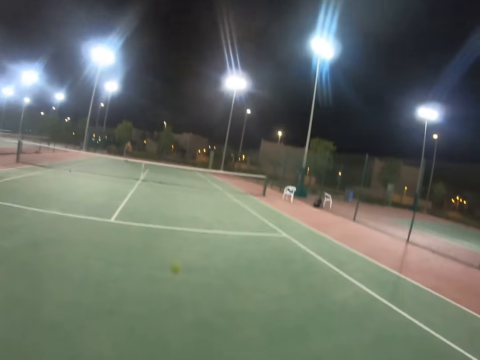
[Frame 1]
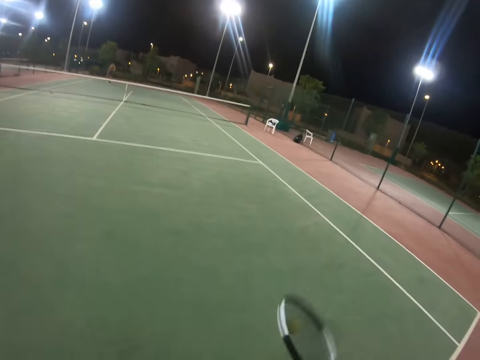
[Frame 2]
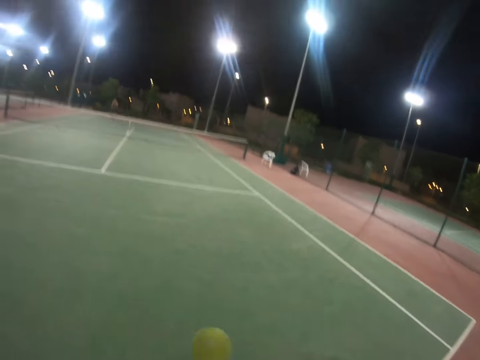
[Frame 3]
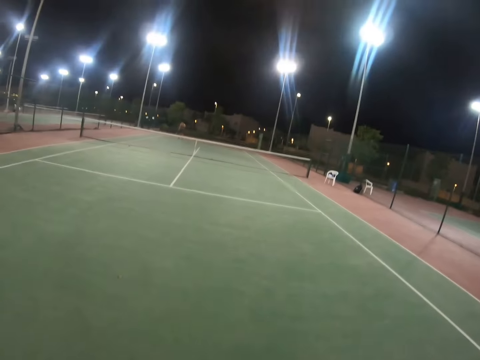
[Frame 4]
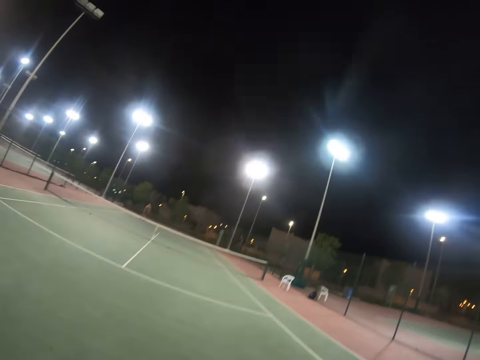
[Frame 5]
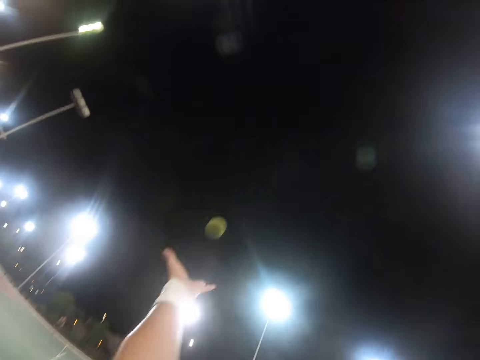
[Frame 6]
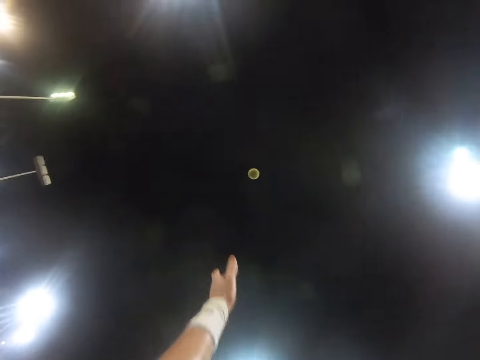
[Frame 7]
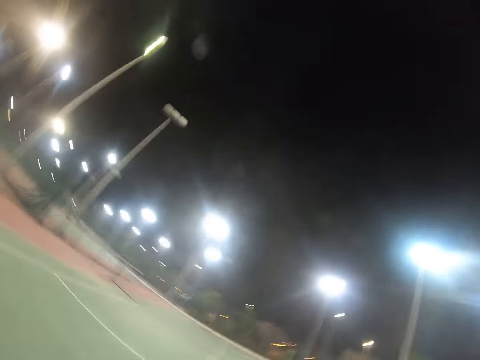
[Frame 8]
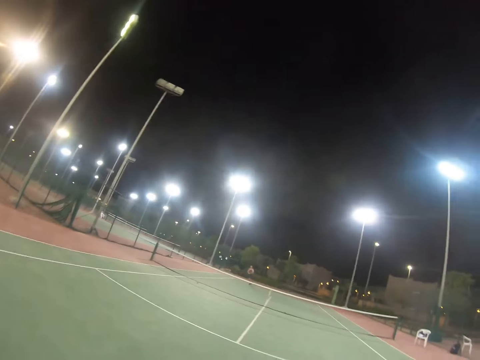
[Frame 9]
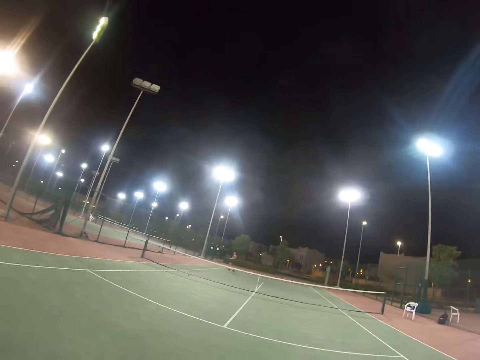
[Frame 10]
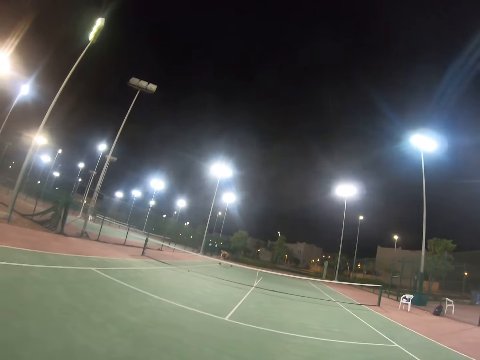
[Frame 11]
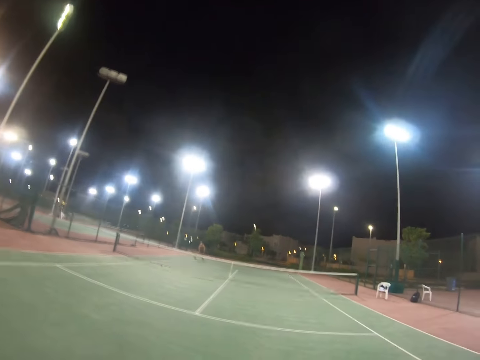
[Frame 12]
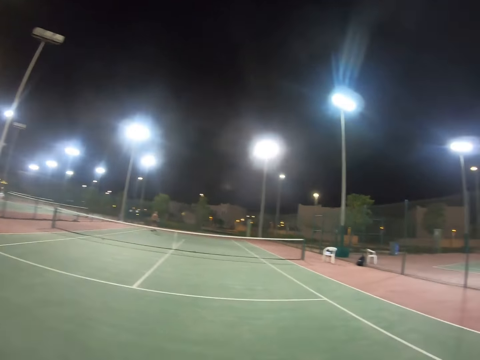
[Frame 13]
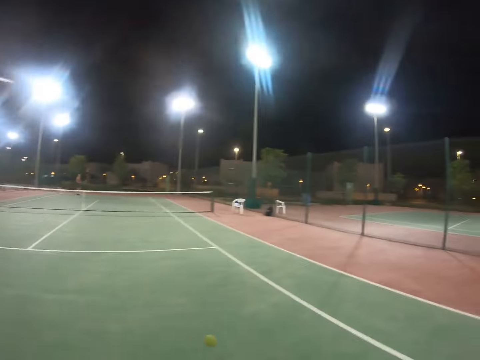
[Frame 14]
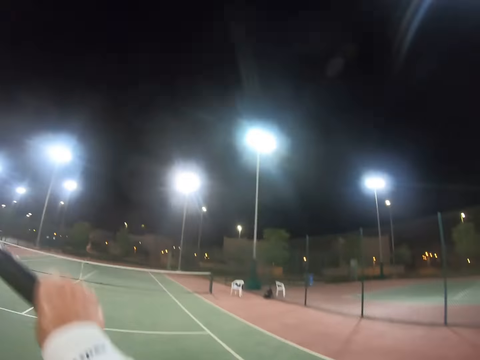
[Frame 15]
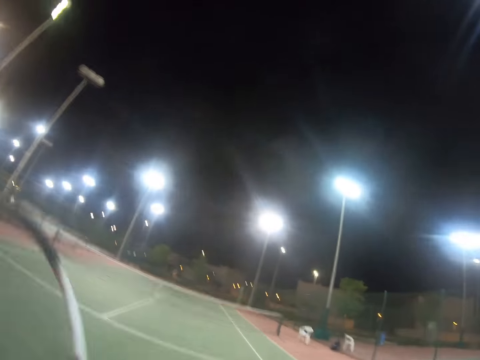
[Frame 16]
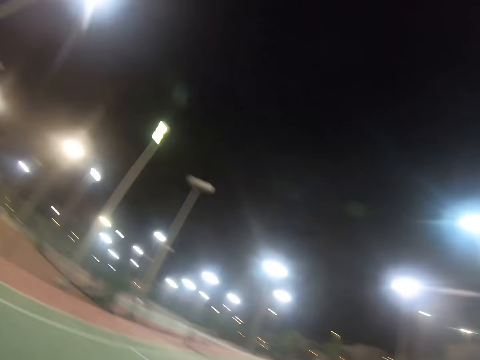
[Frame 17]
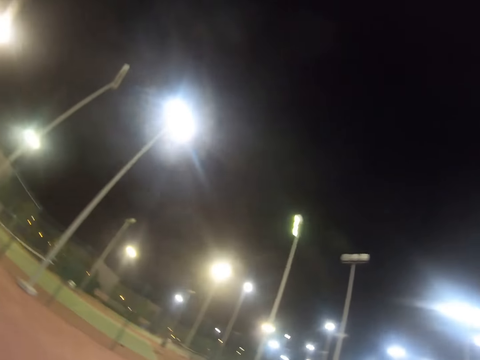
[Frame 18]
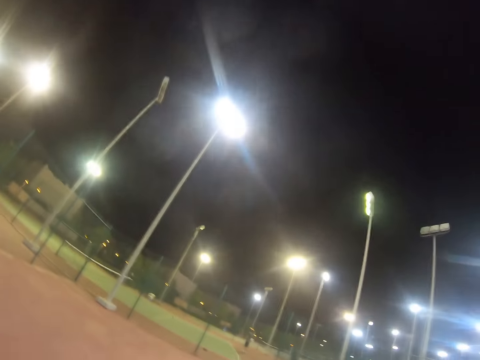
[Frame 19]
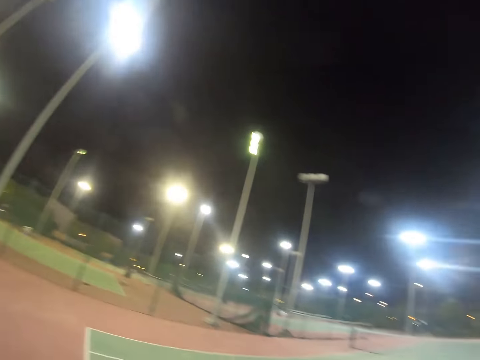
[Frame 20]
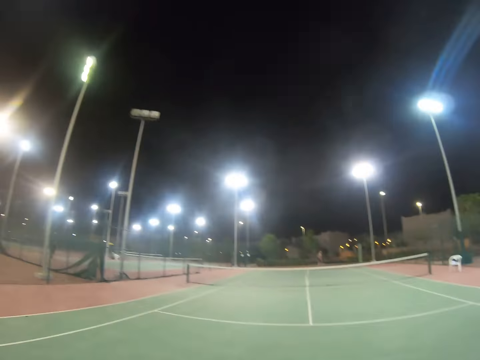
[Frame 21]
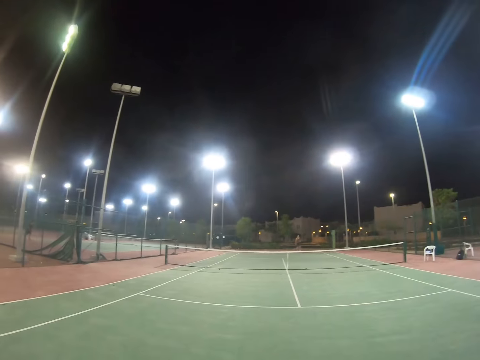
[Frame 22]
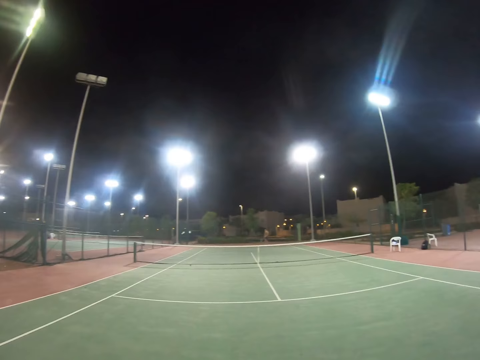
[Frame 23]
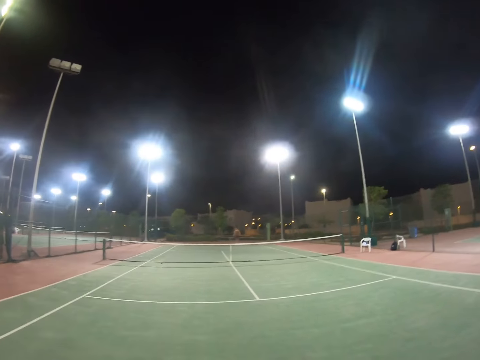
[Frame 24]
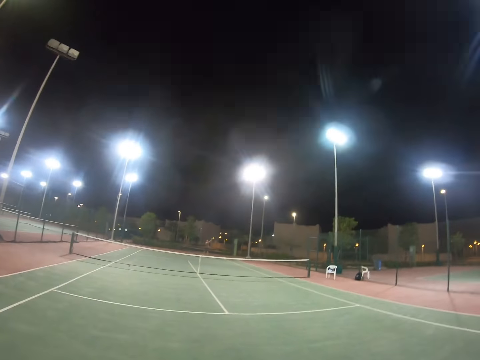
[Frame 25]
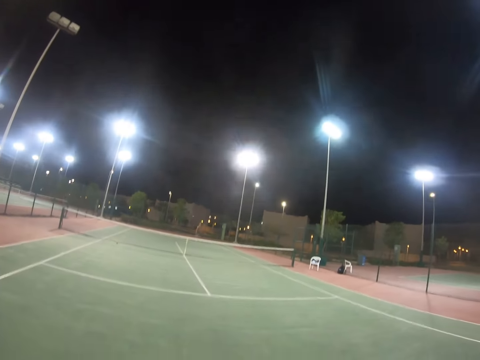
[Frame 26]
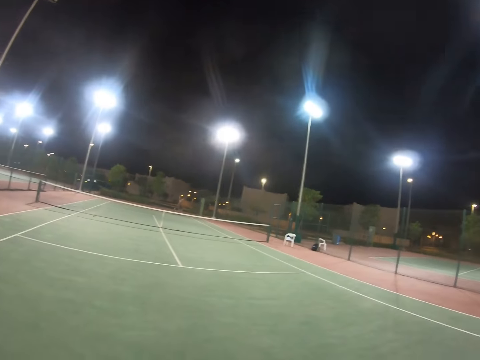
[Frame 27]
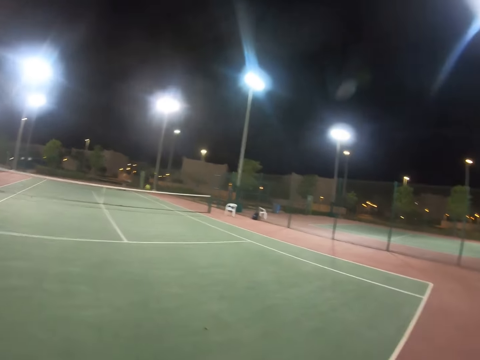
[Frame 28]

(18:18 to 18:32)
The camera wearer hits the tennis ball on the turf. They toss the tennis ball and serve the tennis ball with the tennis racket. A person serves the tennis ball with the tennis racket. The camera wearer serves the tennis ball with the tennis racket. They look around the tennis court. The person serves the tennis ball with the tennis racket.

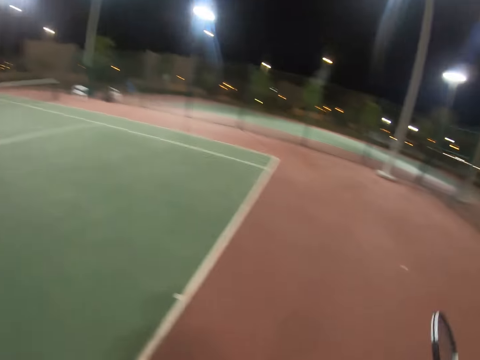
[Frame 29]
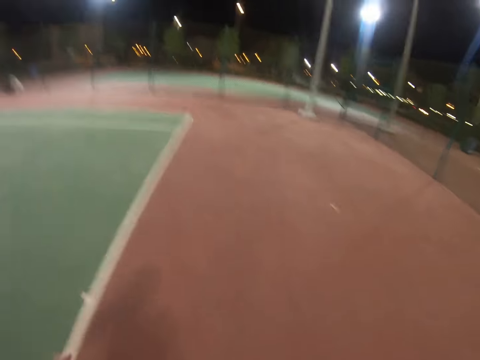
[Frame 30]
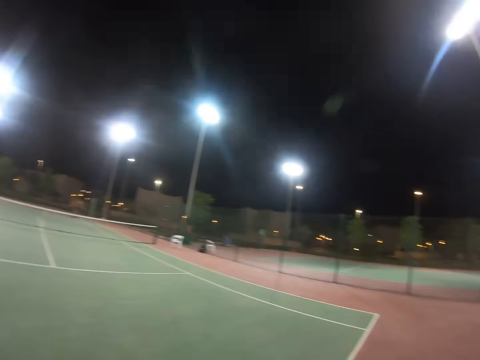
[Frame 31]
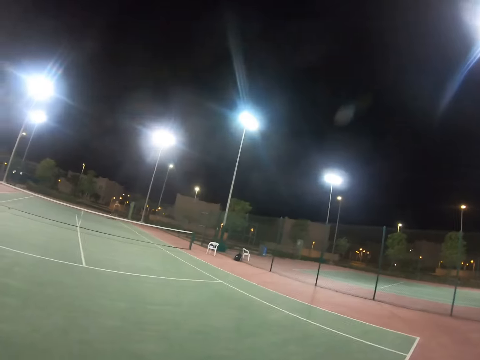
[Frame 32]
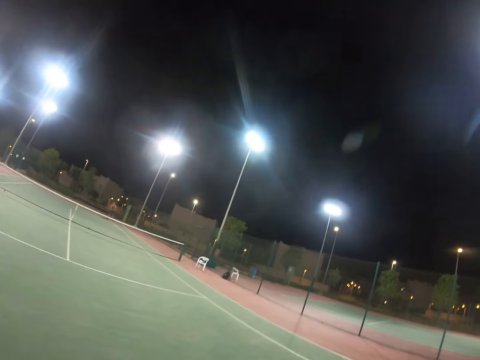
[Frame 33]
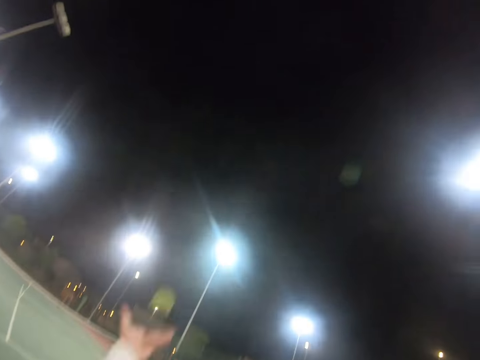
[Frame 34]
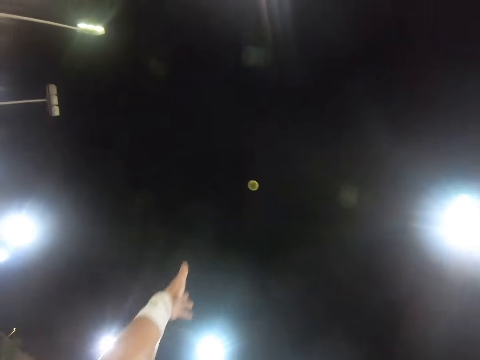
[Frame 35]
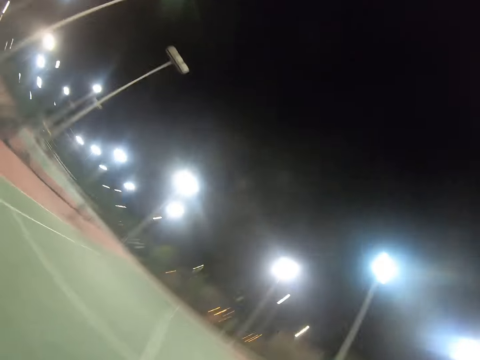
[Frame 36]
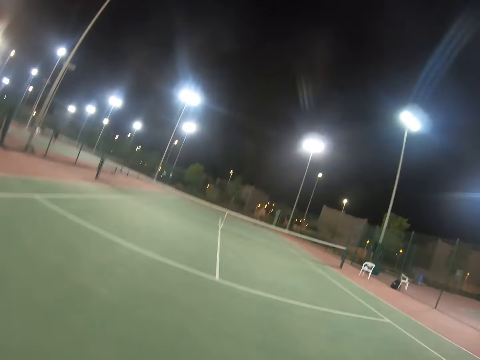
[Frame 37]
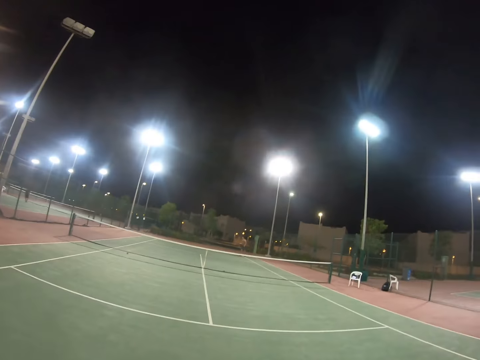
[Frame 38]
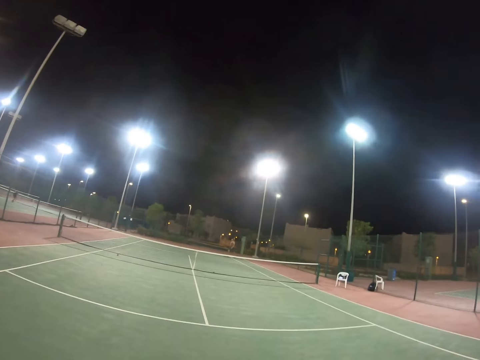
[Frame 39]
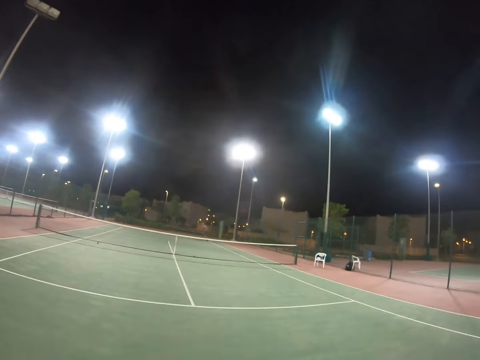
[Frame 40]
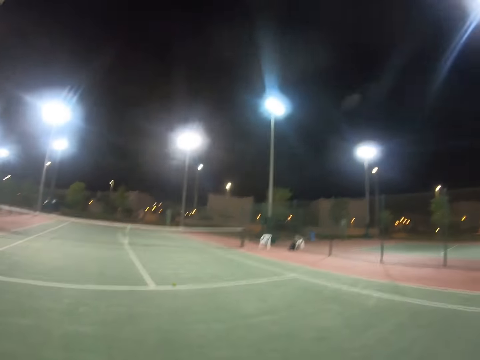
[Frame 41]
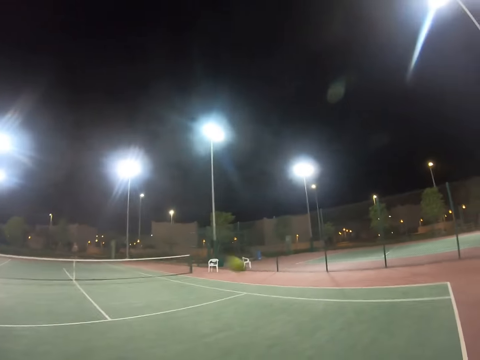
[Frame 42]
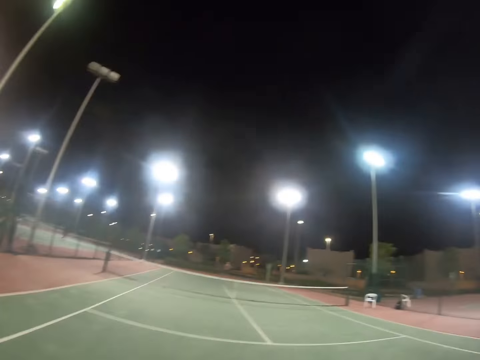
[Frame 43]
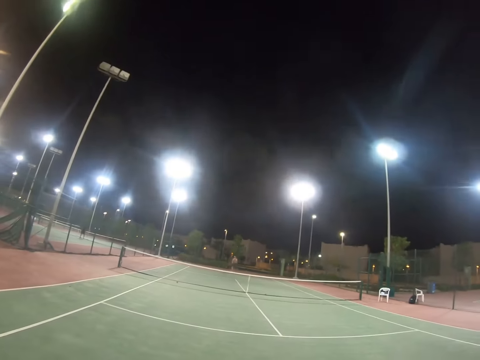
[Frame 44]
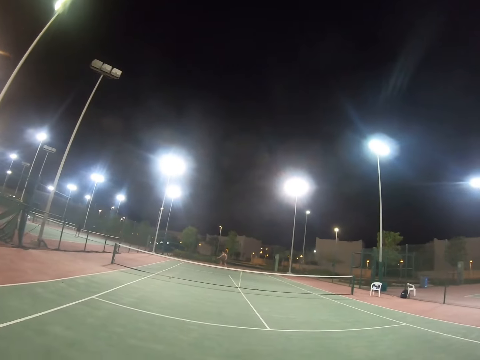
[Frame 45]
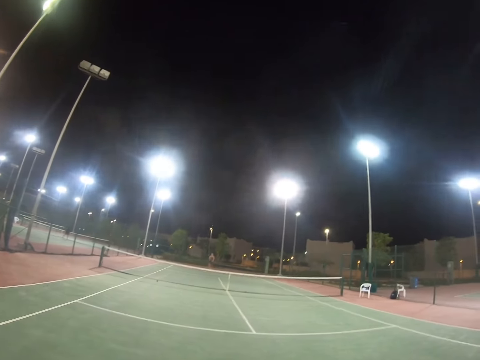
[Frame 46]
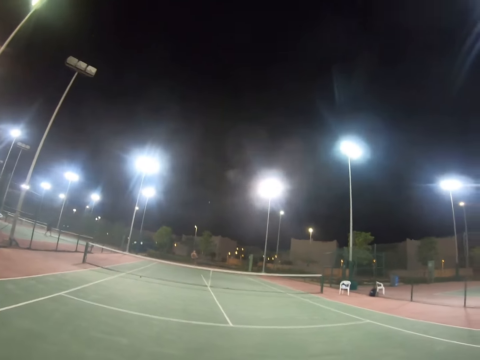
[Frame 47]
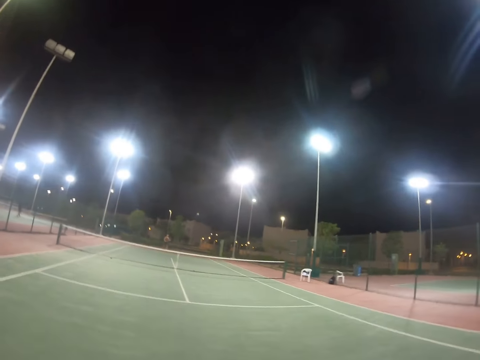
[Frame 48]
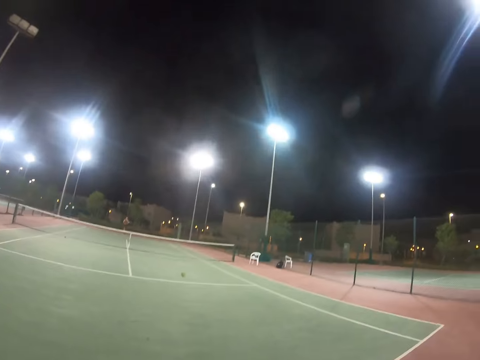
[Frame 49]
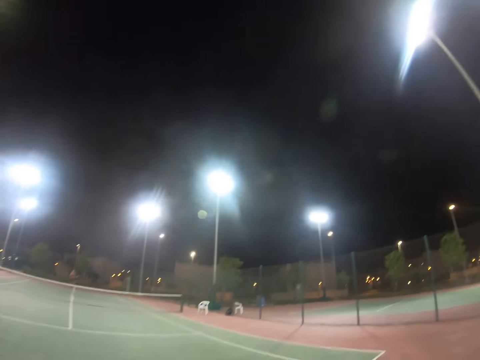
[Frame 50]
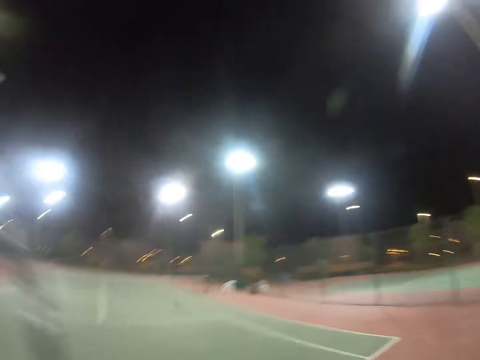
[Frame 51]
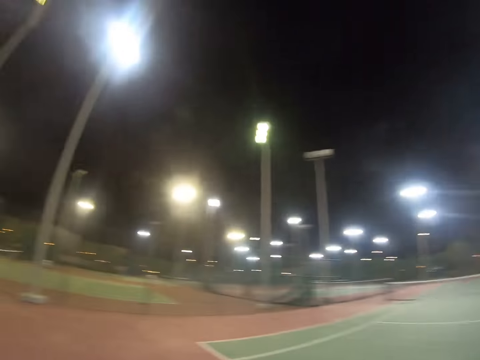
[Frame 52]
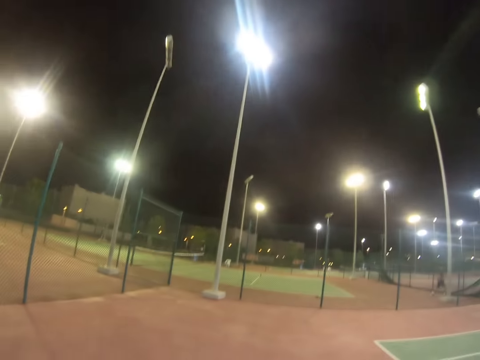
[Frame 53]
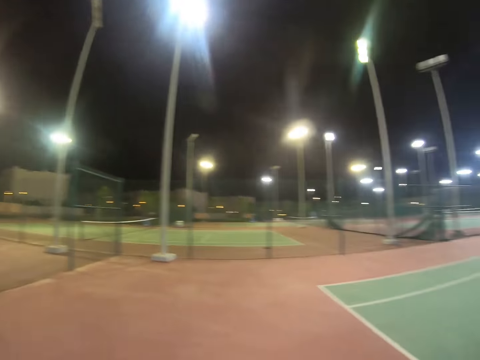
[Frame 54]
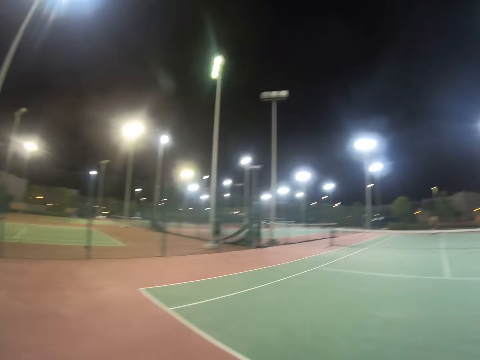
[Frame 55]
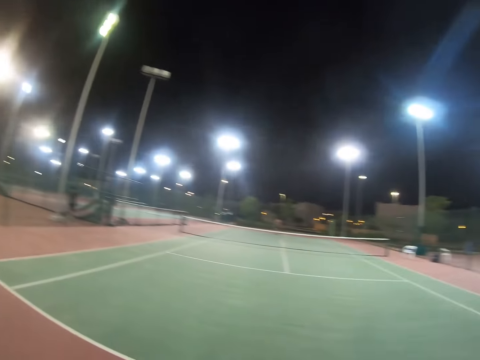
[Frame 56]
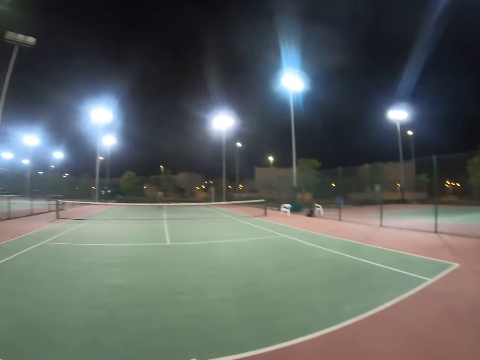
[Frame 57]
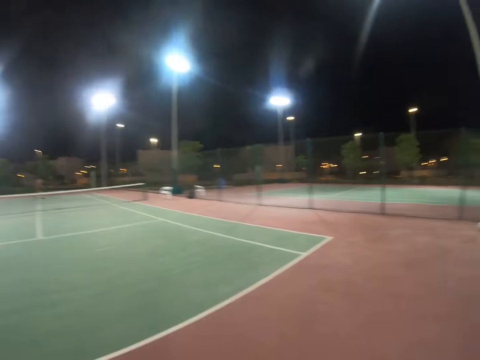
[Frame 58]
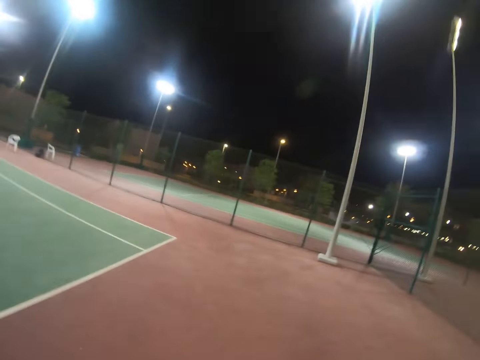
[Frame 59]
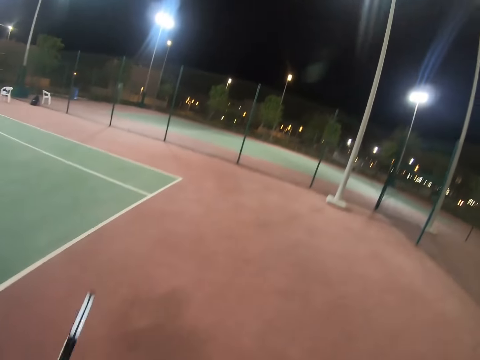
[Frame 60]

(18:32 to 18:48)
The camera wearer bounces the tennis ball with the tennis racket. They hold the tennis ball, toss the tennis ball, and serve the tennis ball with the tennis racket. A person serves the tennis ball with the tennis racket. The camera wearer serves the tennis ball with the tennis racket. The person serves the tennis ball with the tennis racket. The camera wearer serves the tennis ball with the tennis racket. They look around the tennis court.
